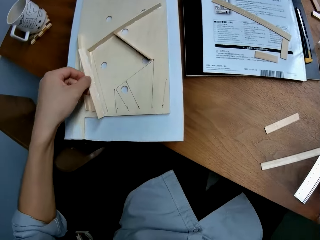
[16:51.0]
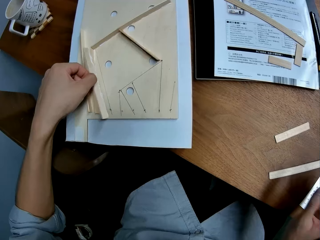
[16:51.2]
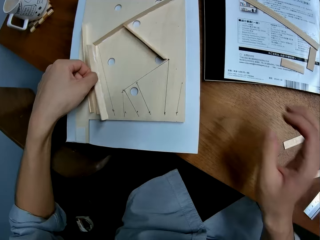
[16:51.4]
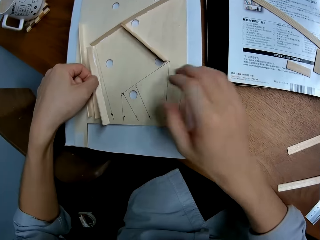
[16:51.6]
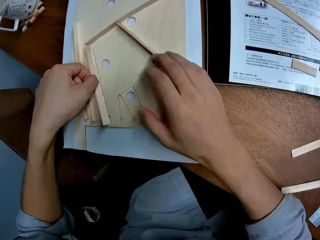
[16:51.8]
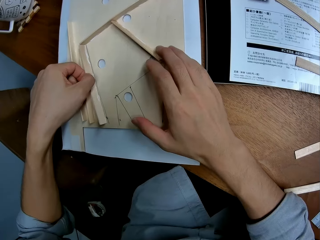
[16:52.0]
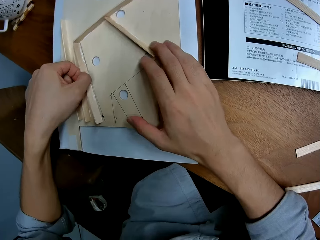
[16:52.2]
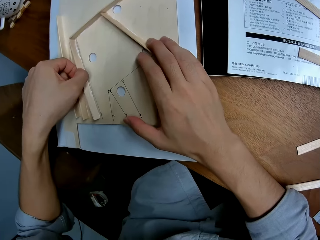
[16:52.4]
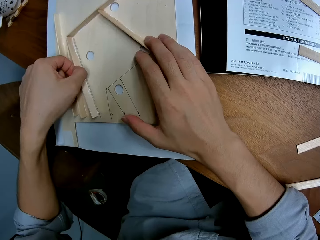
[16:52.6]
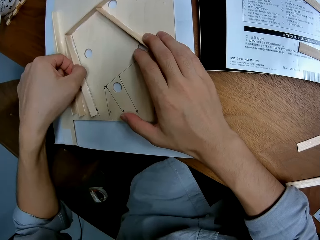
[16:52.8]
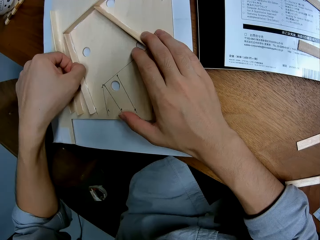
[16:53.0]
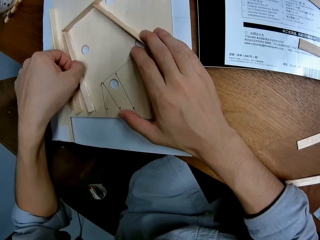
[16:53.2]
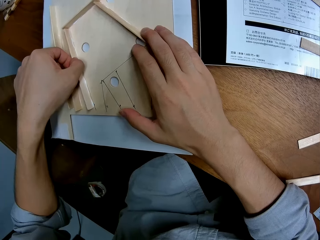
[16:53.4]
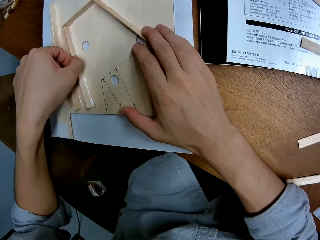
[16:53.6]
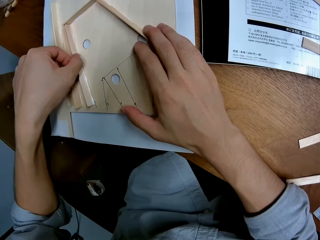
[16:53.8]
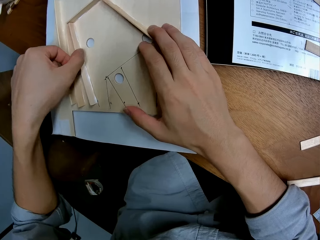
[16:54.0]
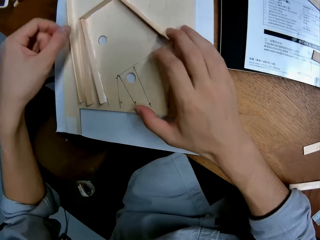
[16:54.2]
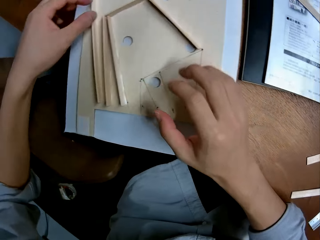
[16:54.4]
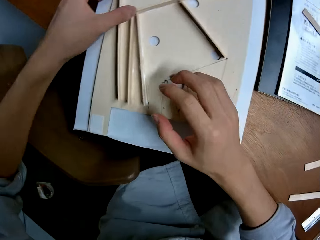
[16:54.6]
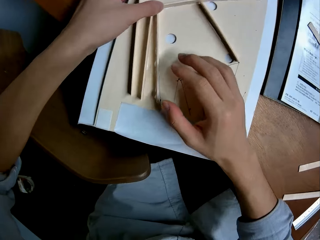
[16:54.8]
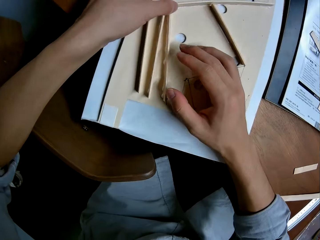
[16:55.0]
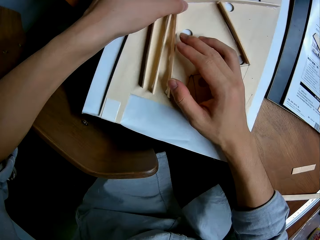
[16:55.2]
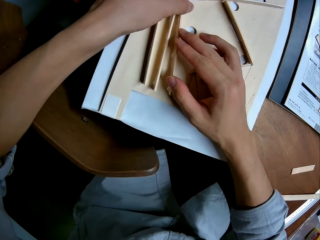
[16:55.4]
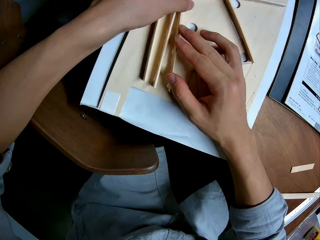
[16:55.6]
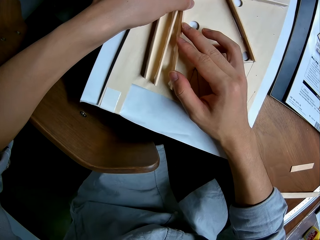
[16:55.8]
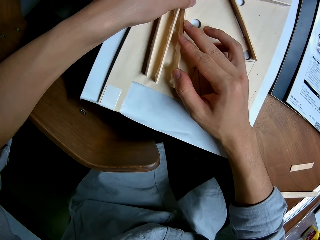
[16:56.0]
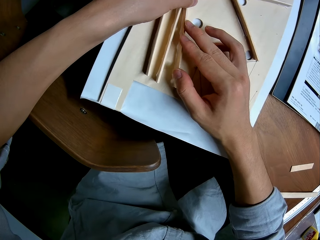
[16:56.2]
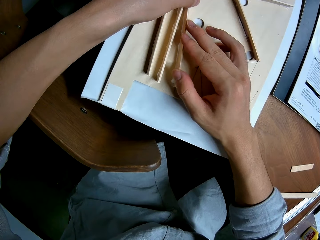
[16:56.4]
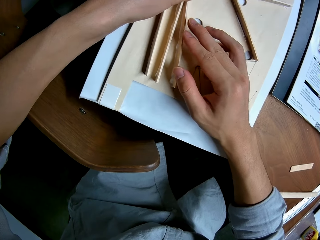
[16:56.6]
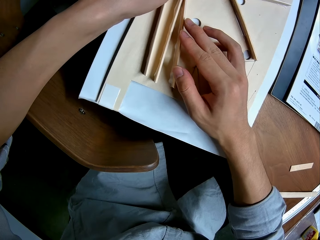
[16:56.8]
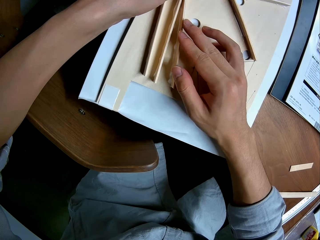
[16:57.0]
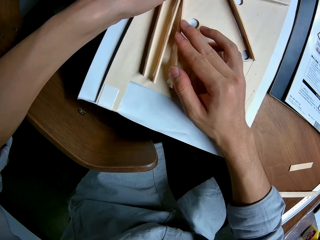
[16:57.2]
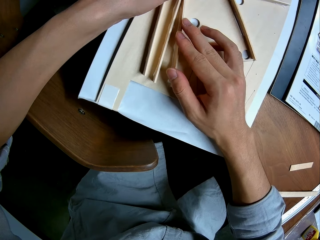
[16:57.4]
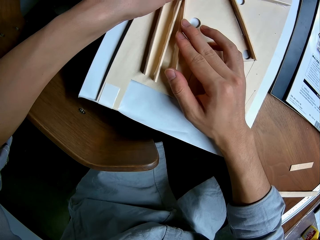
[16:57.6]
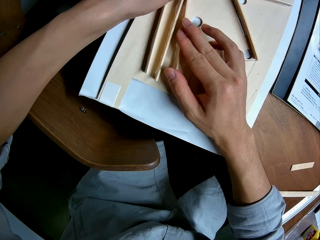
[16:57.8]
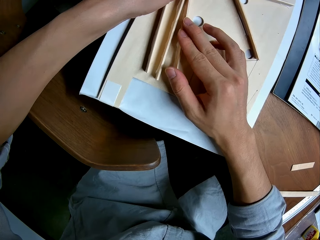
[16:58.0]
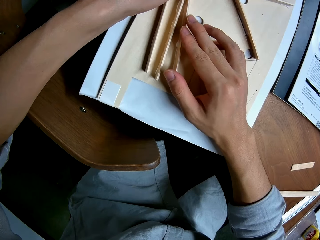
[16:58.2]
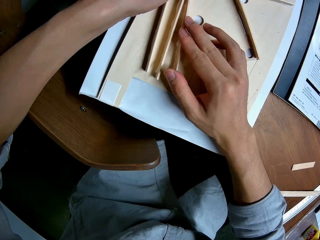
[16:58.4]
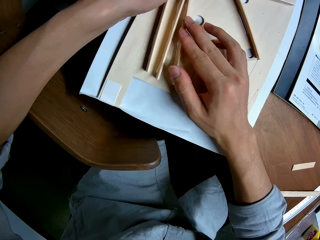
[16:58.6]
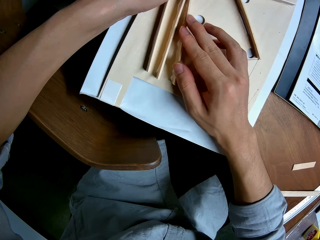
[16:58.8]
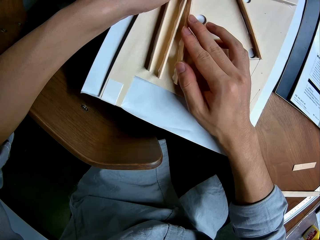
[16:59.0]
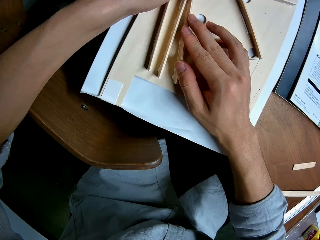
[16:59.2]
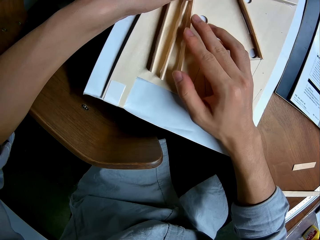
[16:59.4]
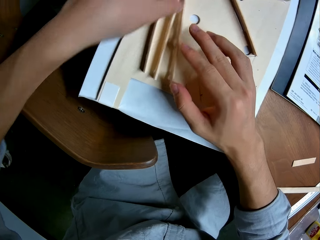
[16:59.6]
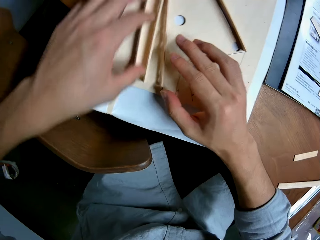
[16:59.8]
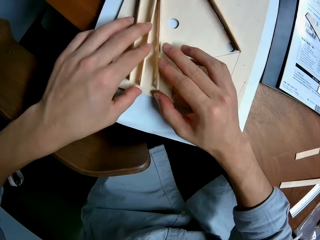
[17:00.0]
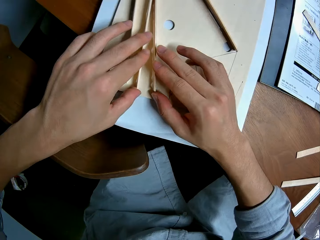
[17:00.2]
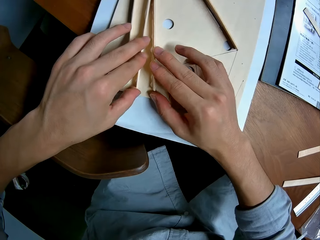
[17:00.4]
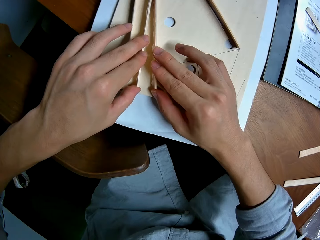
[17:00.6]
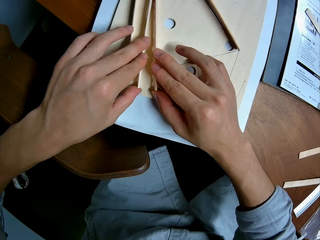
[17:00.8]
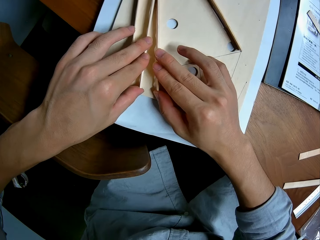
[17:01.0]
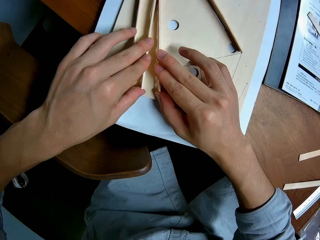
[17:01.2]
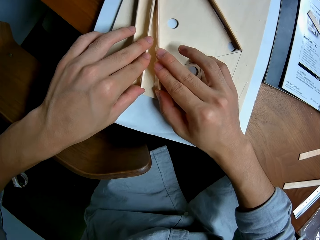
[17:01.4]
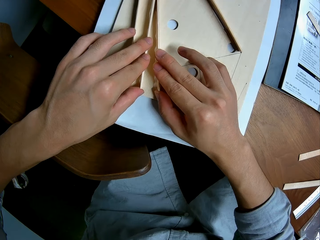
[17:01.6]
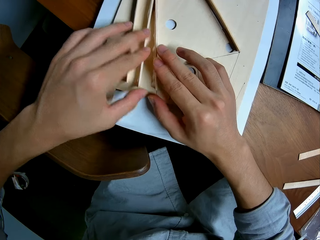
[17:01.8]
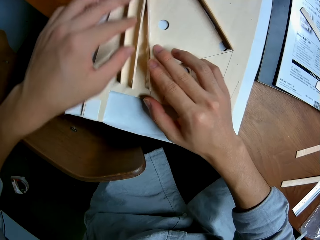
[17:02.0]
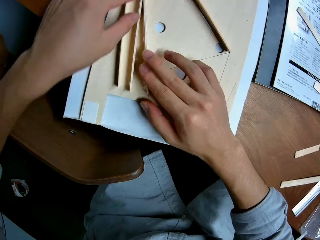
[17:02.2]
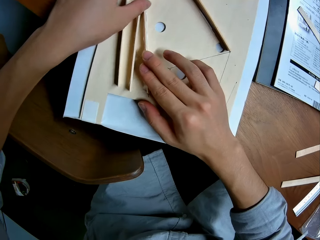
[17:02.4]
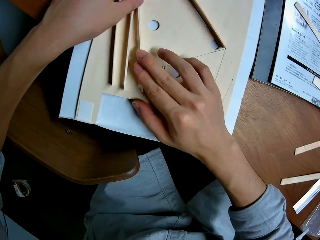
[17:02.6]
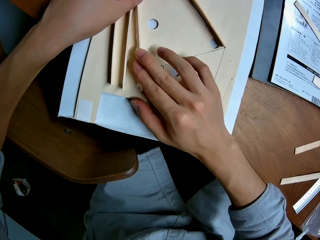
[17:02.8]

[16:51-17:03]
The camera wearer puts the glue bottle on the table. They glue the piece of wood to the wood structure.

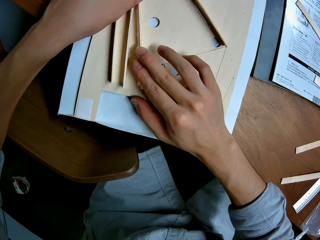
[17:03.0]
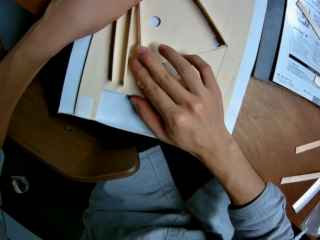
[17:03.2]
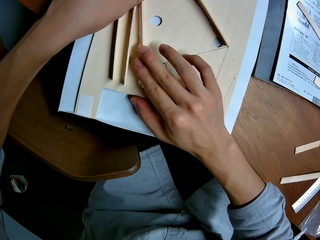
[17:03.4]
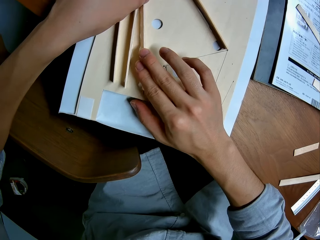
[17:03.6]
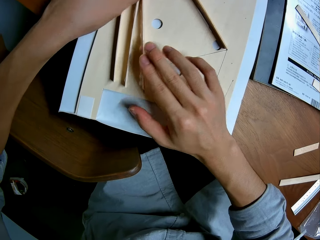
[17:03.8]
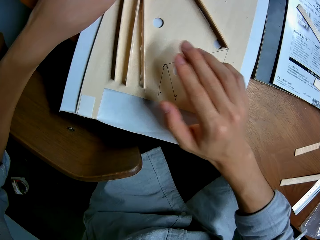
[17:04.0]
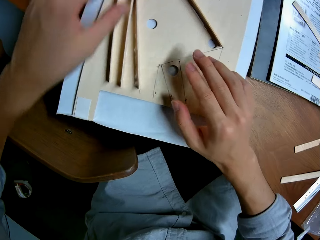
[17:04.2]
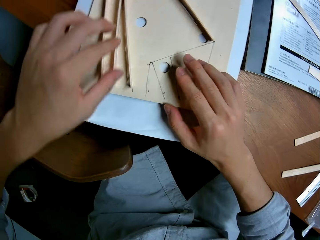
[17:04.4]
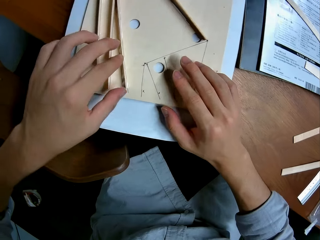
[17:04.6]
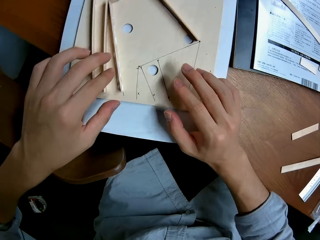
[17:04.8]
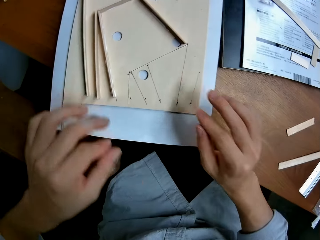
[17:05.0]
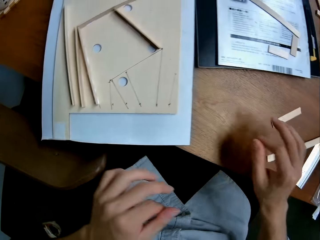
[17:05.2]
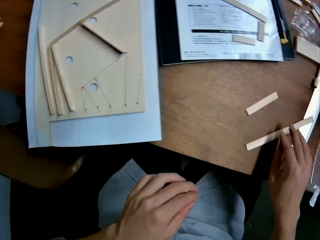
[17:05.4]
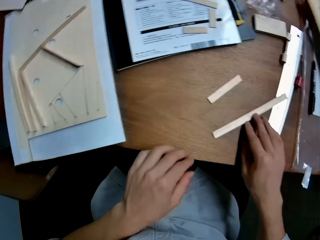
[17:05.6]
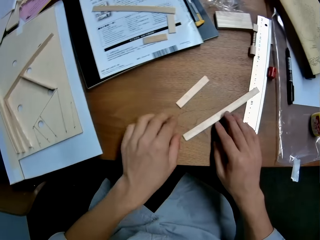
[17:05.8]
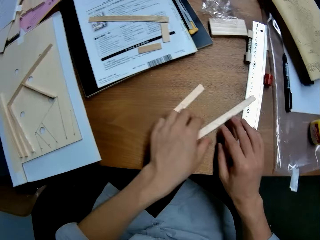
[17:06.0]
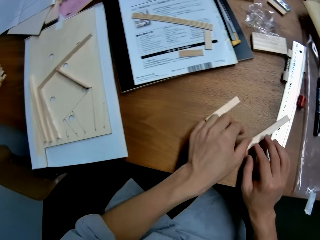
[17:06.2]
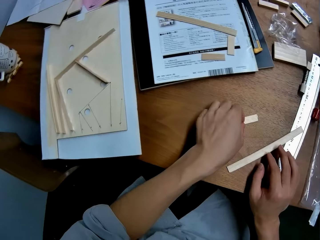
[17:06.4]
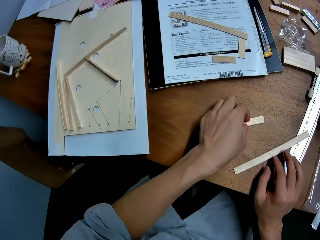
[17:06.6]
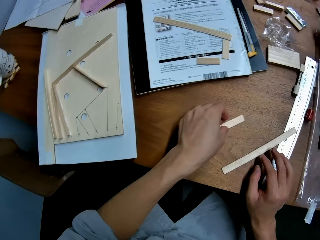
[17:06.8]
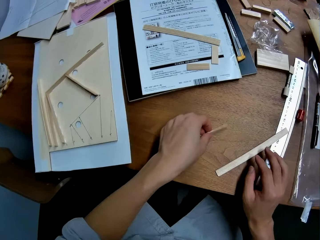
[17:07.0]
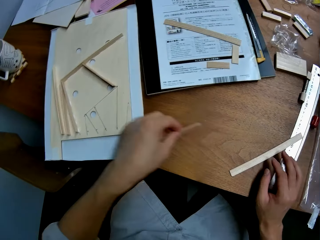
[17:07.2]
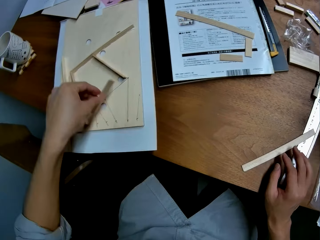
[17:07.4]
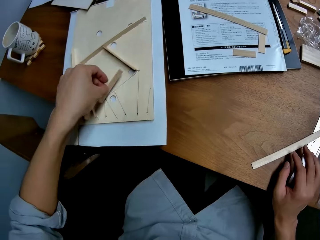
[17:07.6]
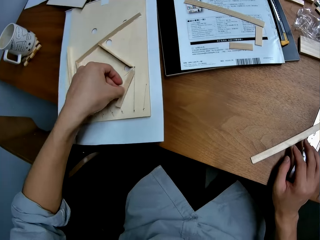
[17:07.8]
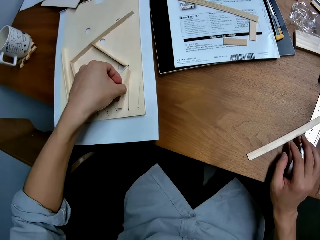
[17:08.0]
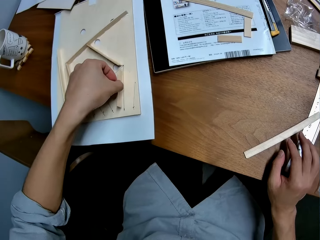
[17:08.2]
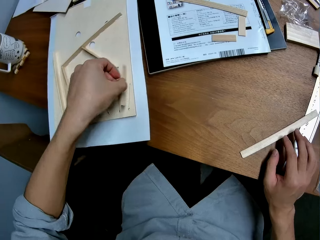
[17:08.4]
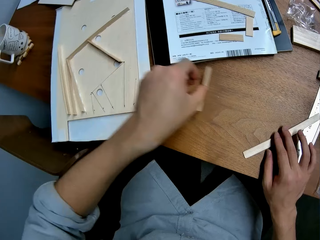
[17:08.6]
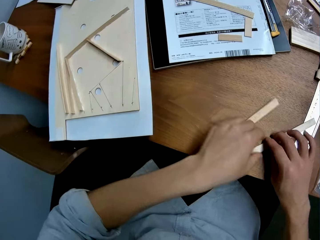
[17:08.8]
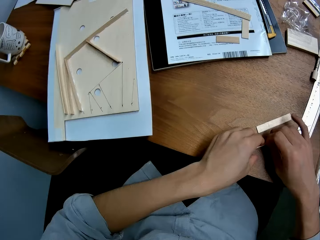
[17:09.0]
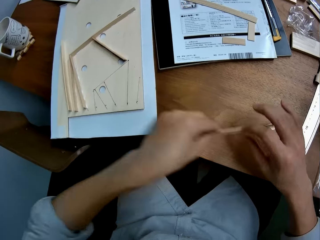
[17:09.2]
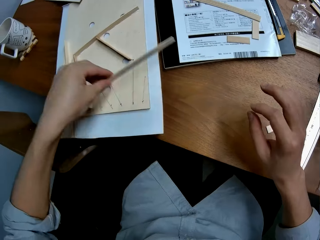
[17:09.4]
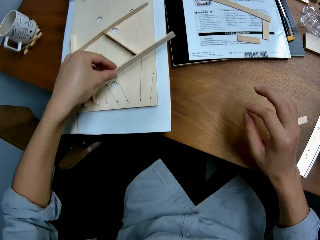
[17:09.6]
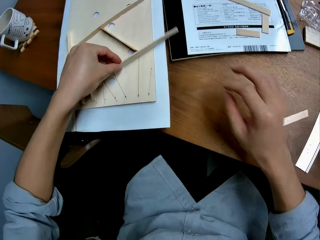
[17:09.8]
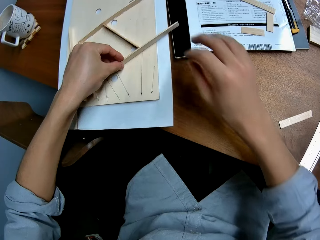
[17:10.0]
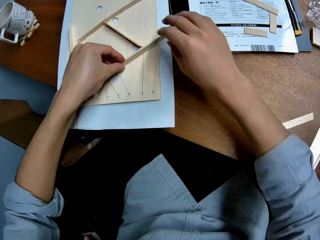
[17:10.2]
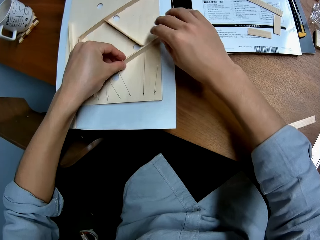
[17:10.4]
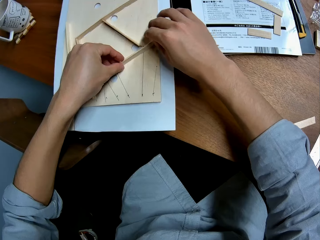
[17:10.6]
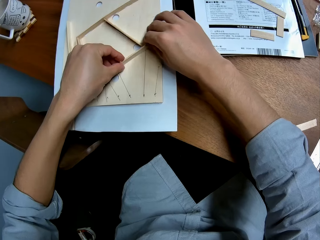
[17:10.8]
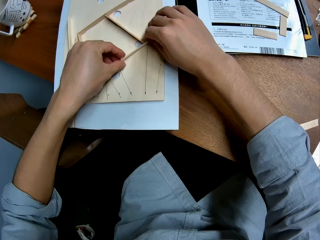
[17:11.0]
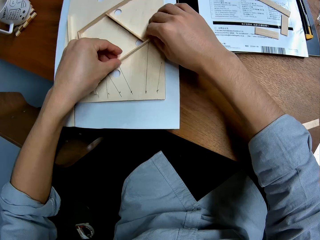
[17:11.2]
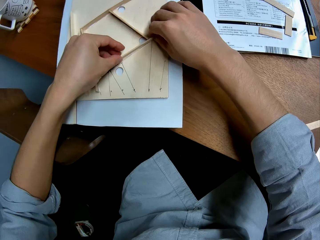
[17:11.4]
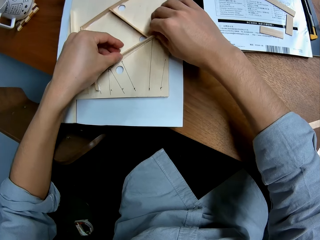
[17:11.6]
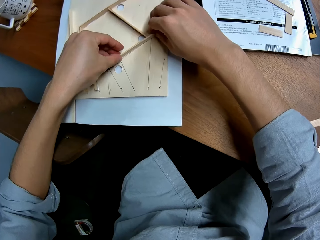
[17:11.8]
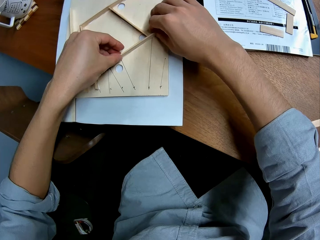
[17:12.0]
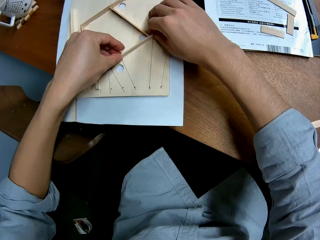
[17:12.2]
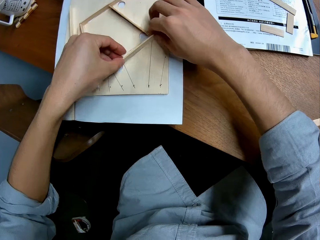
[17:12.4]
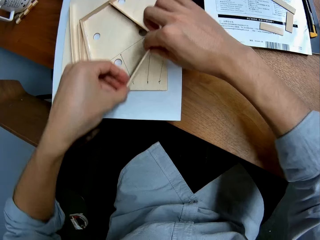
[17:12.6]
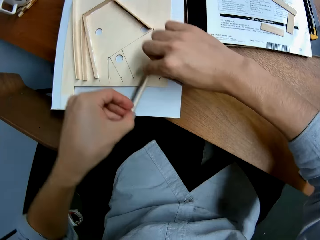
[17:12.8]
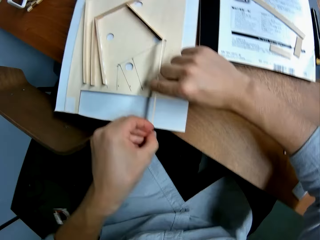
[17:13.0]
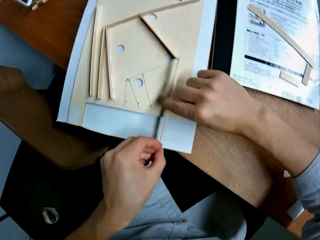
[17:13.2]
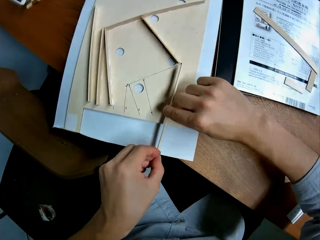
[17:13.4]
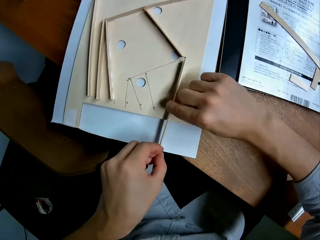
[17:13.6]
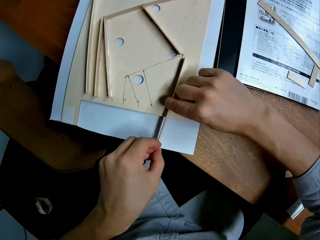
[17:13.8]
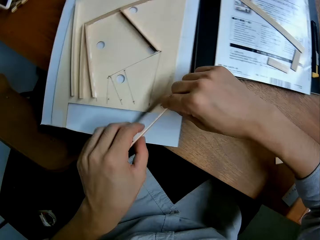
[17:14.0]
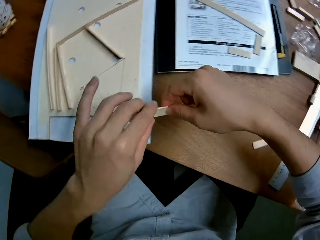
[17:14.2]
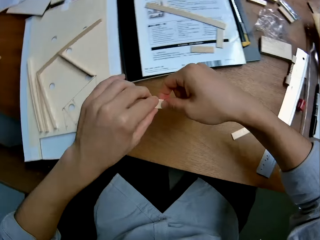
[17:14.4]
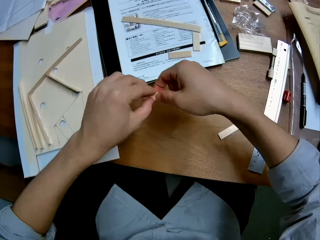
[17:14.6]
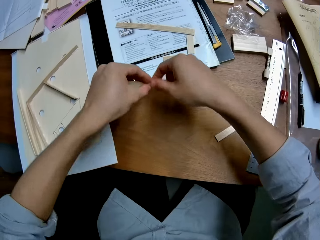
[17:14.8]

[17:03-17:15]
The camera wearer picks up a piece of wood from the table. They put the piece of wood on the wood structure. They measure something. They drop the piece of wood on the table. They pick up a piece of wood from the table. They put the piece of wood on the wood structure. They measure something with the piece of wood.
